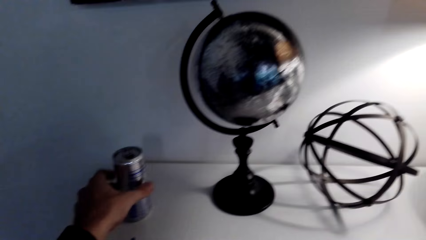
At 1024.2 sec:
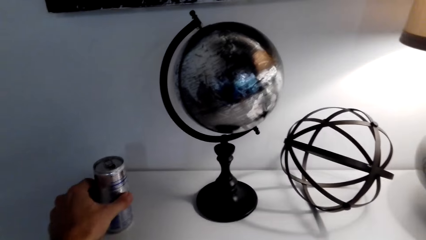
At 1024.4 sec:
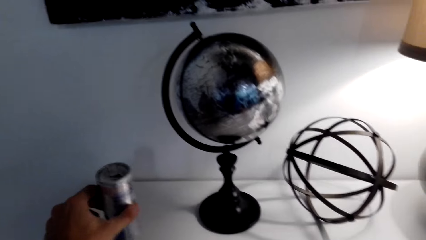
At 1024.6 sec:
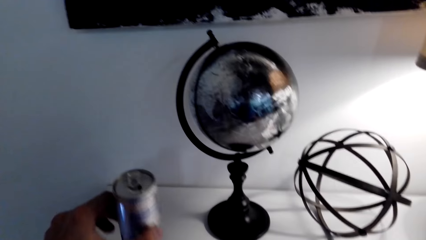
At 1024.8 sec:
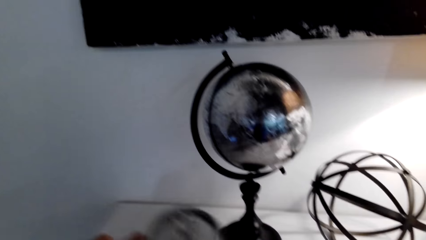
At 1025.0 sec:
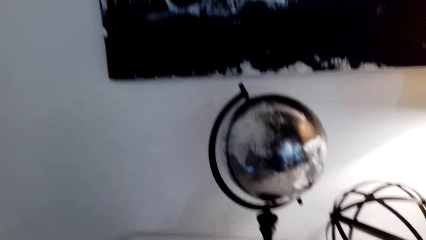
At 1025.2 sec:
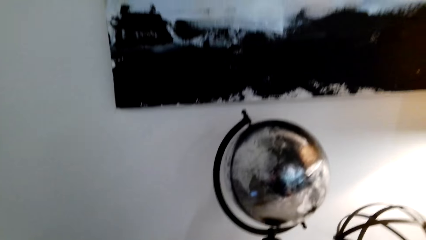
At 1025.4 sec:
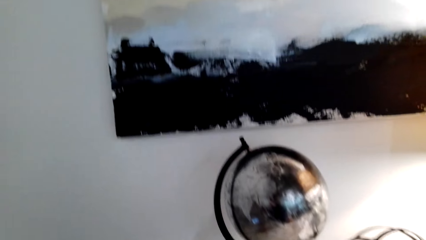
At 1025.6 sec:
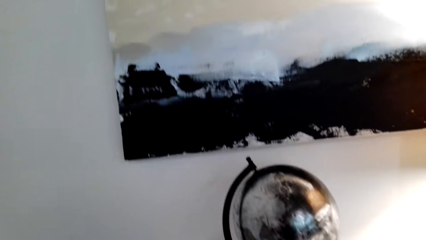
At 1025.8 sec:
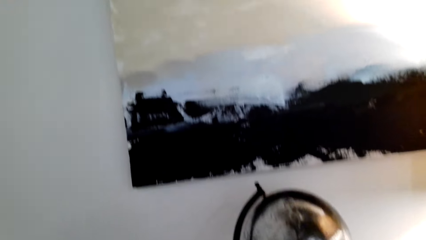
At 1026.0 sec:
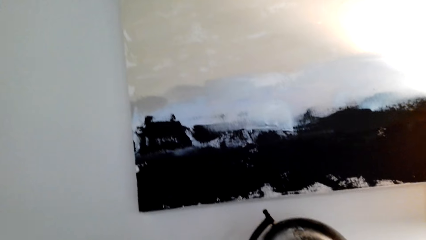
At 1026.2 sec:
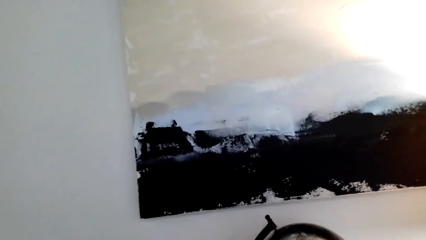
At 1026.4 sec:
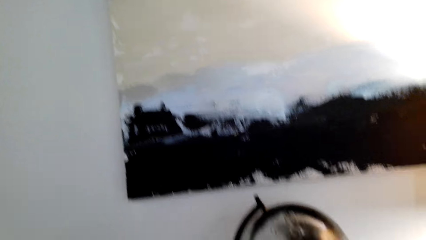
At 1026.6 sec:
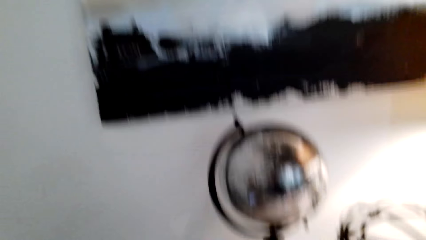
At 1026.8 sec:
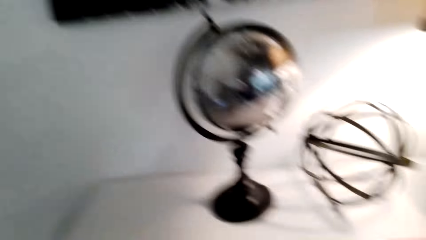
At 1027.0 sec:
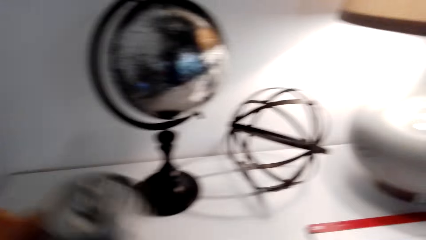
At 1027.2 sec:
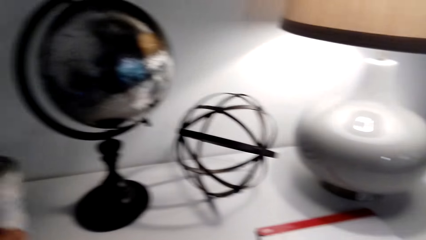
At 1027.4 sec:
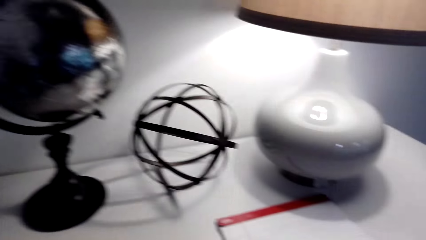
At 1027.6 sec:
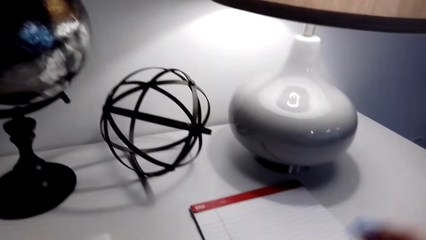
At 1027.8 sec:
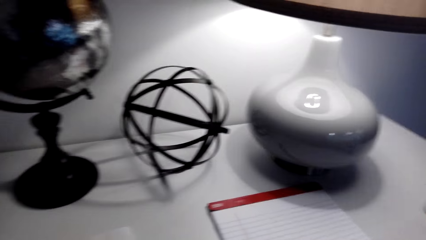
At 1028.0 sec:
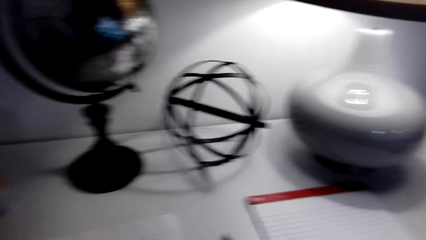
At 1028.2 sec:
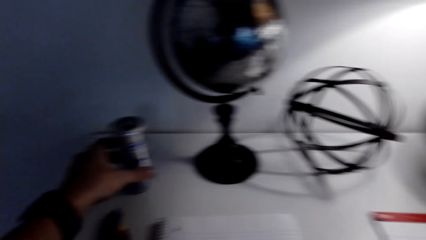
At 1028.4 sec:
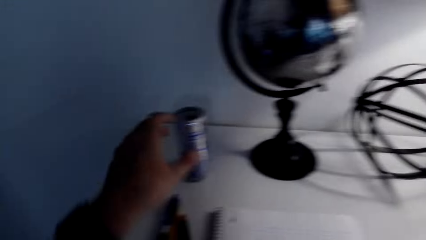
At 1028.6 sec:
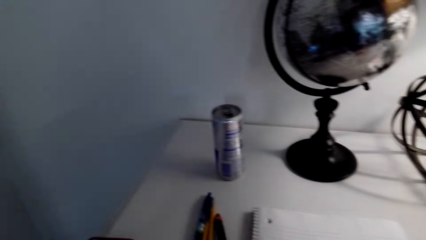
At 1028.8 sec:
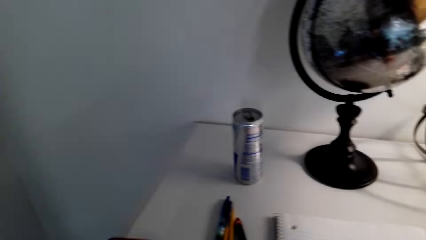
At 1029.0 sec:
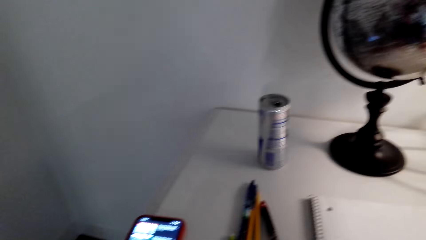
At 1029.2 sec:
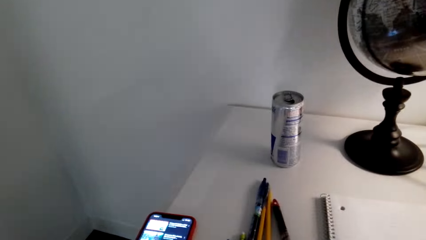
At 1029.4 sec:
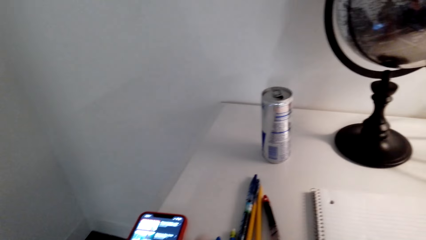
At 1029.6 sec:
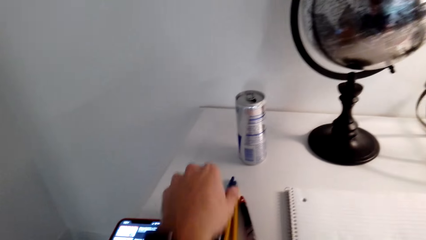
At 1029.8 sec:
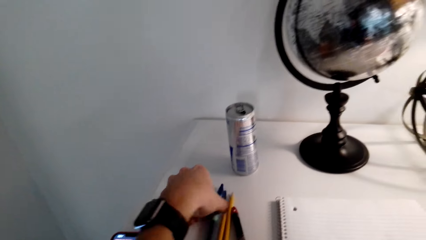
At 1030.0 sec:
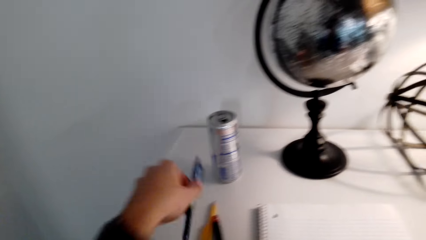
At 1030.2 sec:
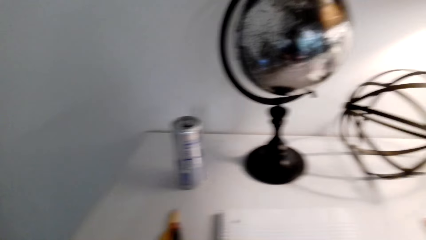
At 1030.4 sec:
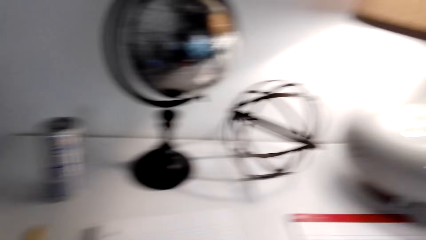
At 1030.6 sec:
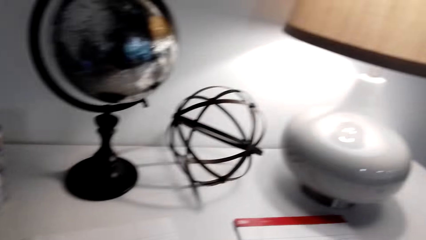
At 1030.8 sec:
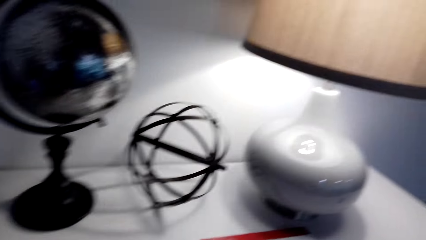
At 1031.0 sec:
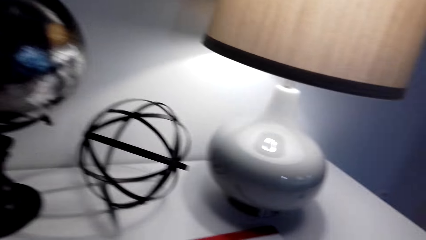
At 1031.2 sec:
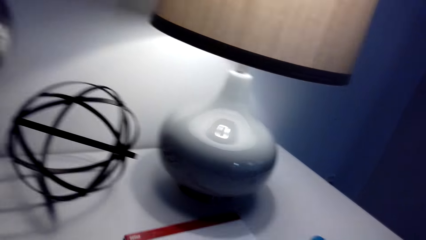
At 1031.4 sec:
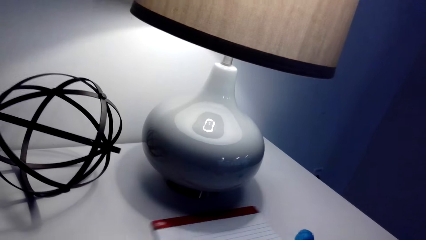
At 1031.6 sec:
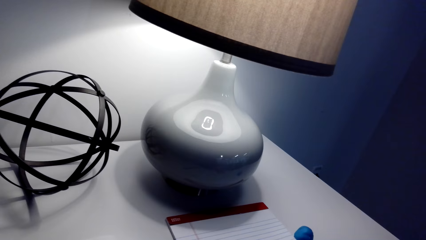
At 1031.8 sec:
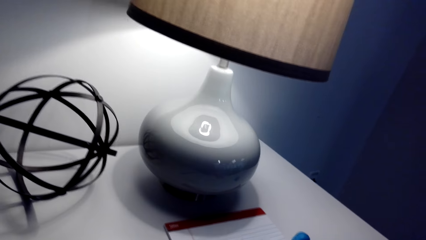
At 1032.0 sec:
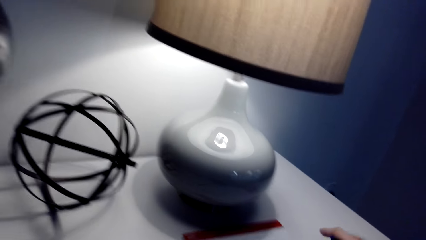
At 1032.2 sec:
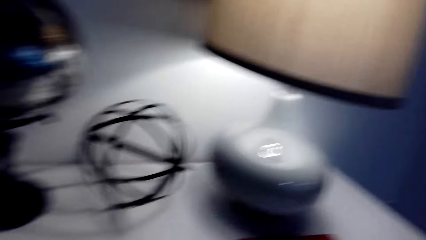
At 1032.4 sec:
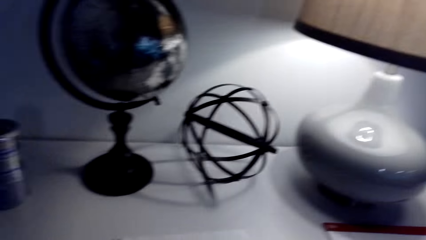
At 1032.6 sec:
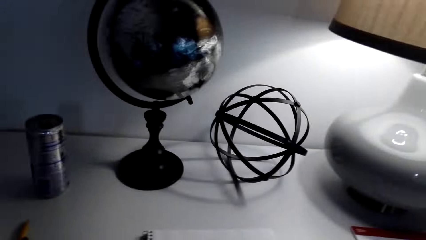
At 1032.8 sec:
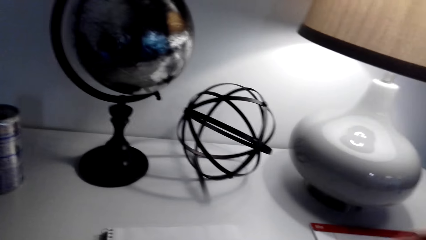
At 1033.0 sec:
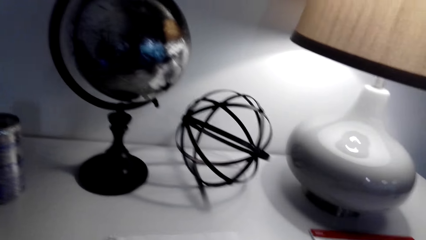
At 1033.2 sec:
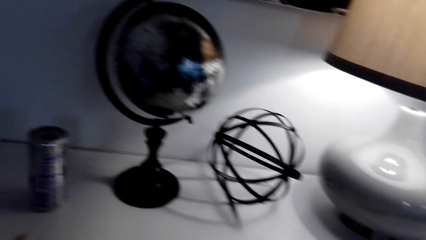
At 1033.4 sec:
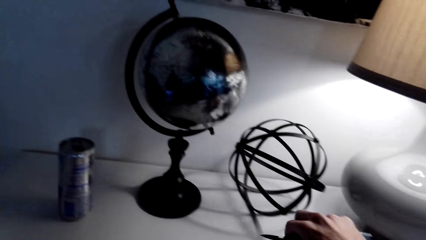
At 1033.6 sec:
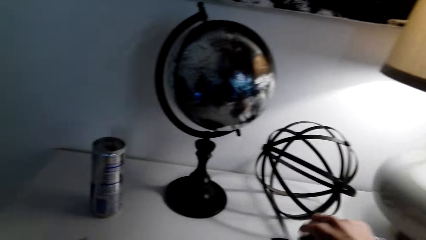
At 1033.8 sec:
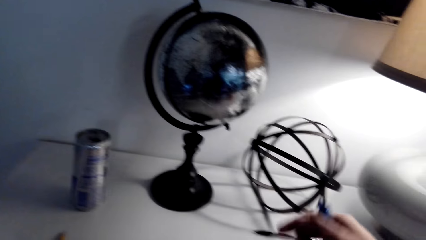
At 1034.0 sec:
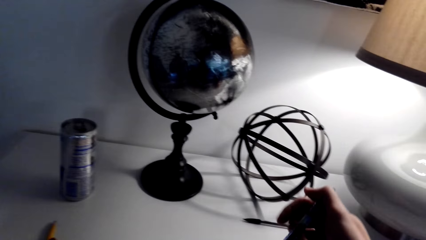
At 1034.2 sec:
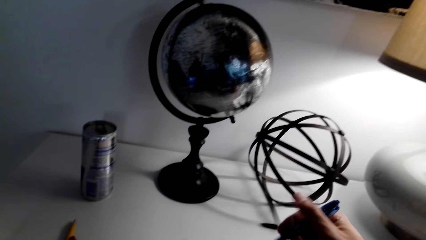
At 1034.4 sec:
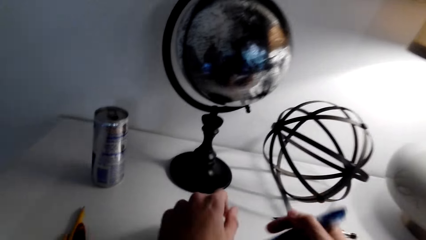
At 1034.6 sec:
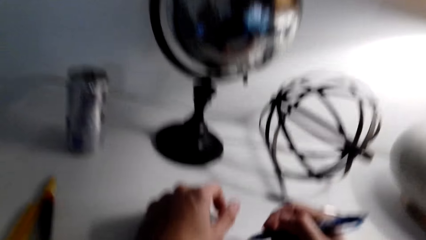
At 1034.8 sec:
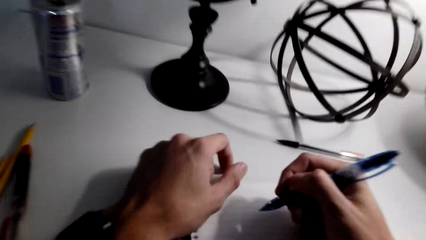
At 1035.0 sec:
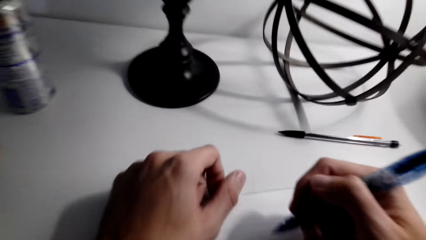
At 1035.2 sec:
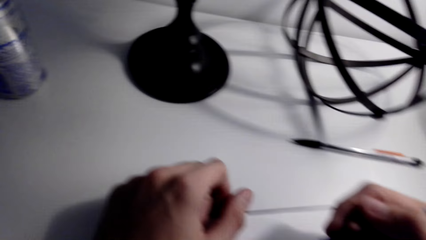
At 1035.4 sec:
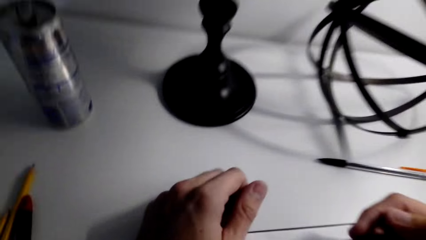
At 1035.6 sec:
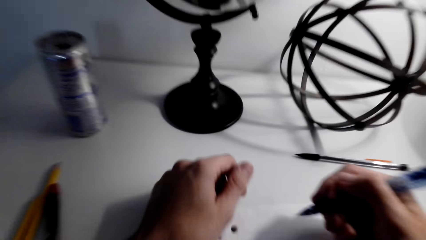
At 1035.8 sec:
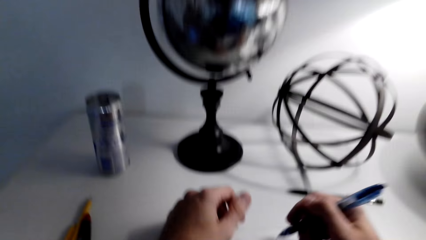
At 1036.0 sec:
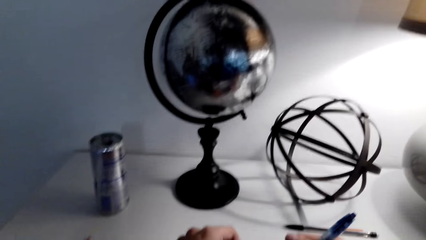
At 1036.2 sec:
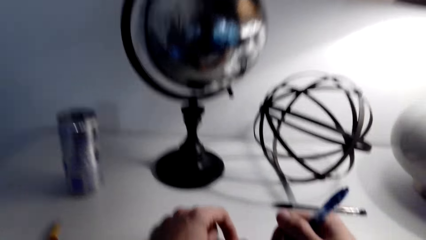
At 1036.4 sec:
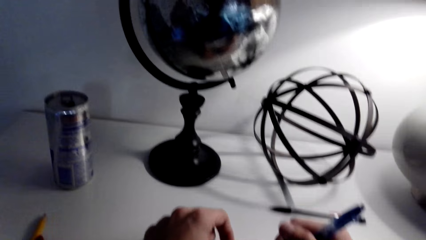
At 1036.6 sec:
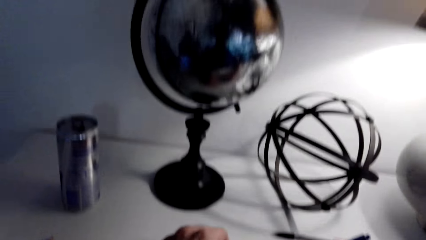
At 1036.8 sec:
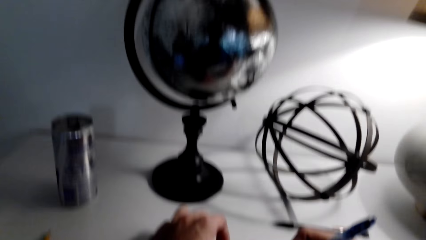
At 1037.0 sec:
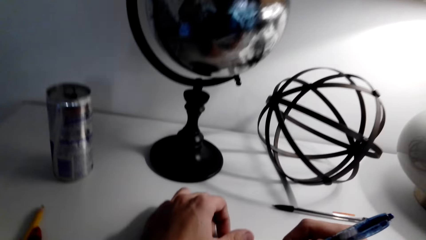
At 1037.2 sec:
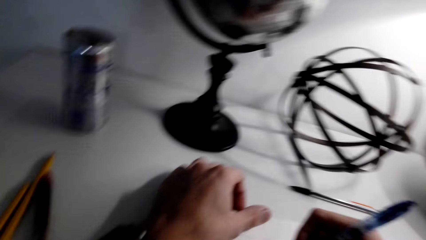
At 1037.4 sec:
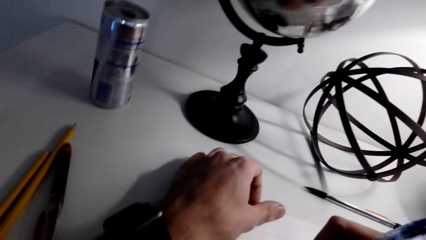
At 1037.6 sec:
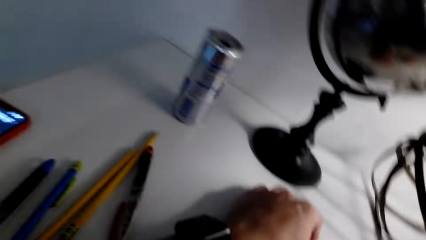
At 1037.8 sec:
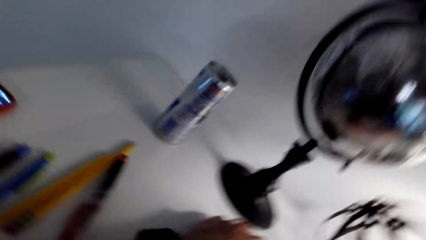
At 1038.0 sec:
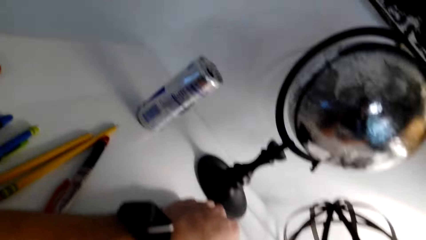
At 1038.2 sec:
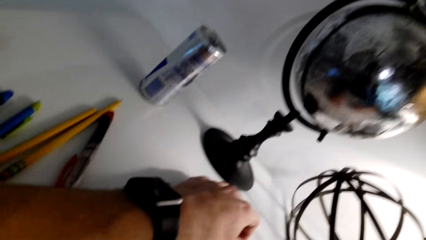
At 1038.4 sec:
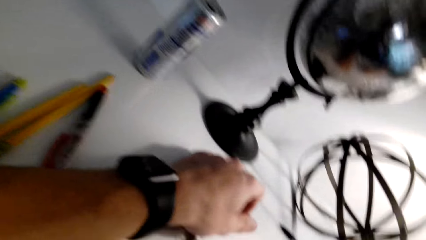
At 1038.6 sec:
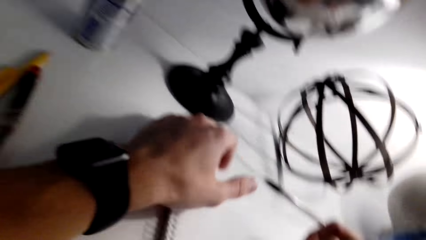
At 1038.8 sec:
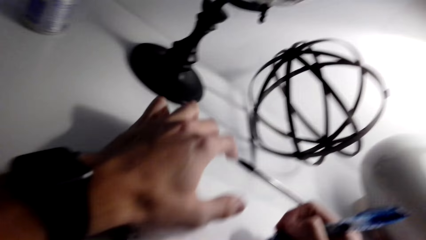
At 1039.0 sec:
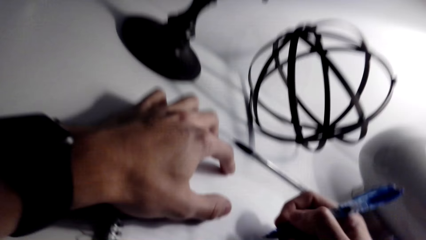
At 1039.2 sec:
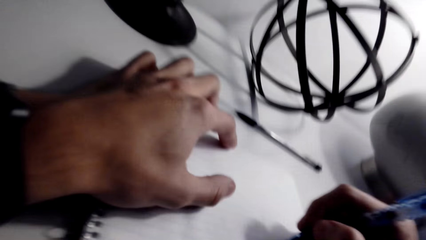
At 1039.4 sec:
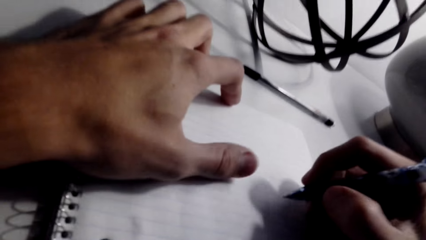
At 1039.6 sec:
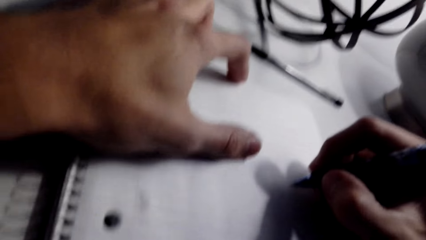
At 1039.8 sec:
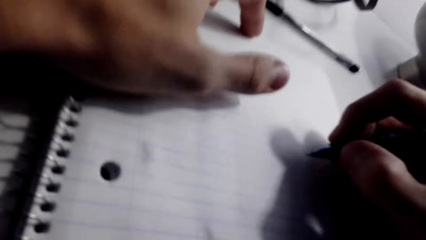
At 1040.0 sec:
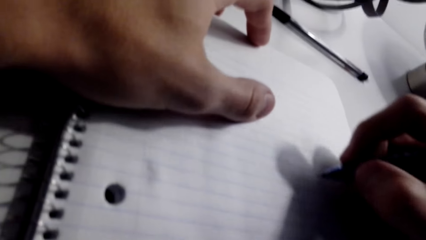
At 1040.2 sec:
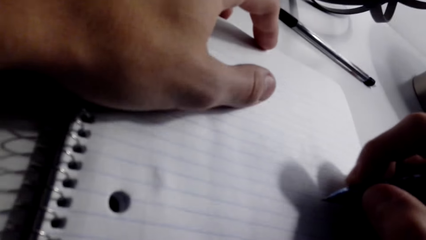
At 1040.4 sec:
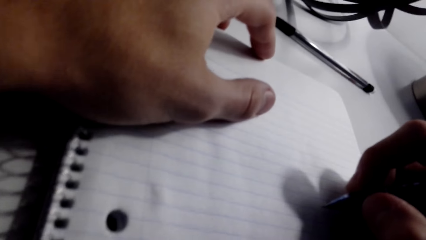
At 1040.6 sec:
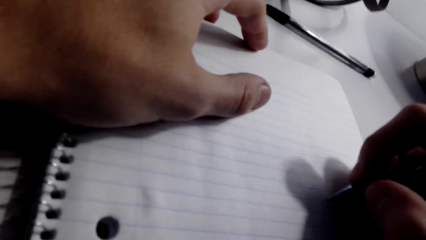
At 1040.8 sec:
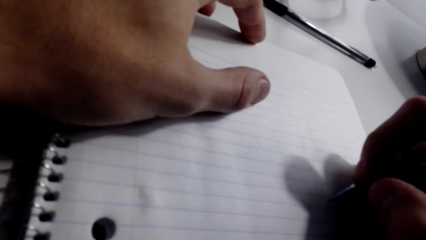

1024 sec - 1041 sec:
The camera wearer picks up the can or energy drink from the table. They drink the energy drink. They drop the can on the table. They pick up a pen. They put the pen down. They make a sketch on the book.
